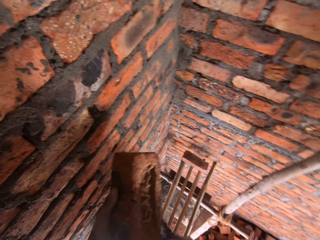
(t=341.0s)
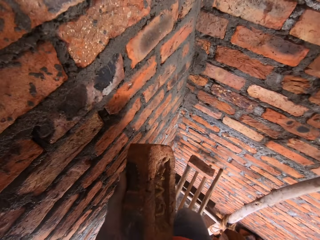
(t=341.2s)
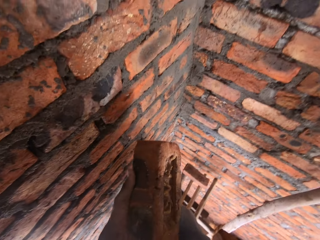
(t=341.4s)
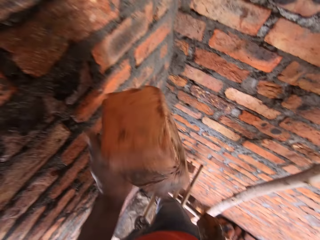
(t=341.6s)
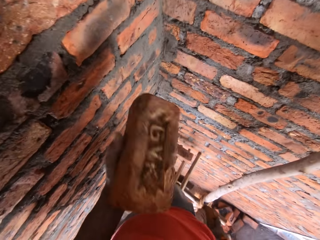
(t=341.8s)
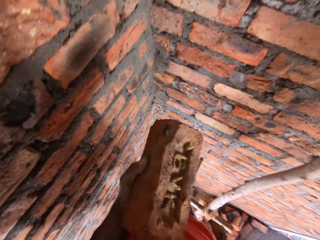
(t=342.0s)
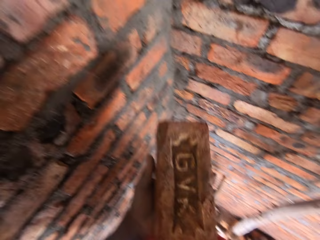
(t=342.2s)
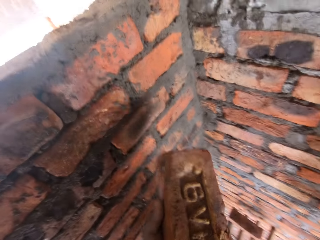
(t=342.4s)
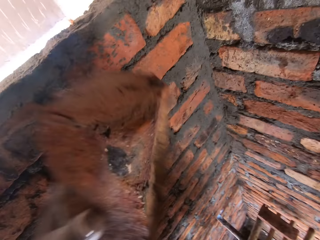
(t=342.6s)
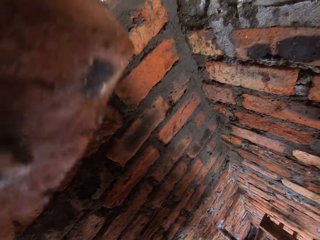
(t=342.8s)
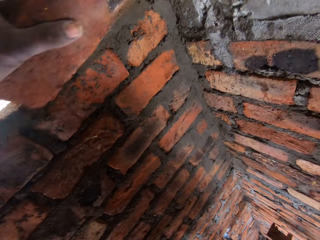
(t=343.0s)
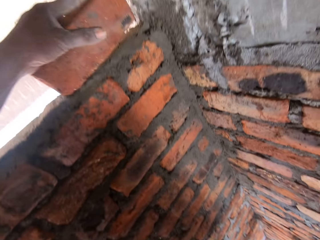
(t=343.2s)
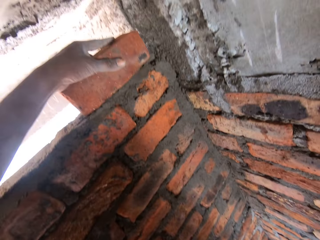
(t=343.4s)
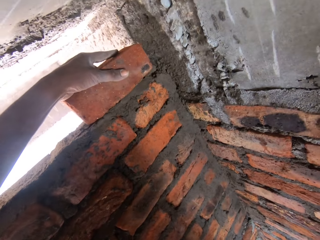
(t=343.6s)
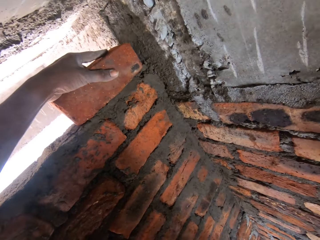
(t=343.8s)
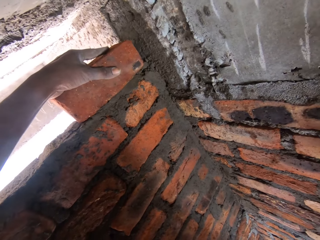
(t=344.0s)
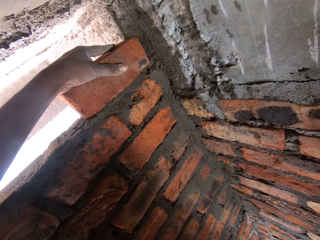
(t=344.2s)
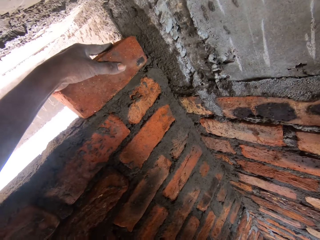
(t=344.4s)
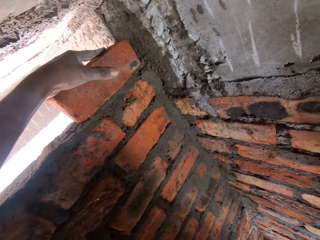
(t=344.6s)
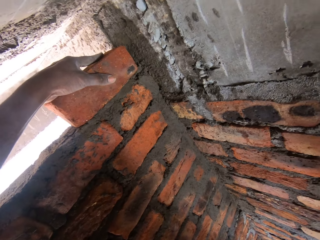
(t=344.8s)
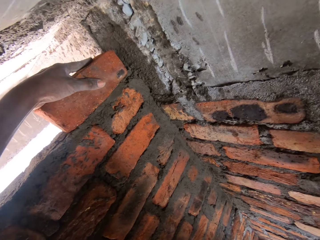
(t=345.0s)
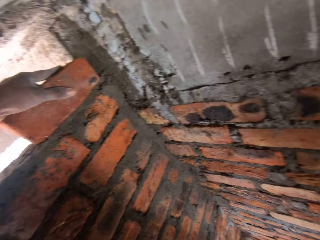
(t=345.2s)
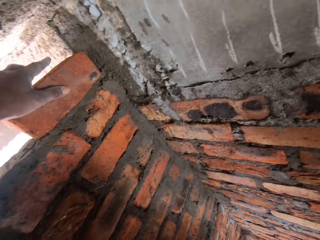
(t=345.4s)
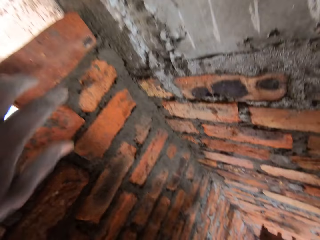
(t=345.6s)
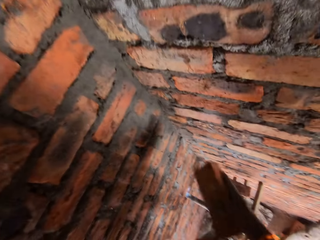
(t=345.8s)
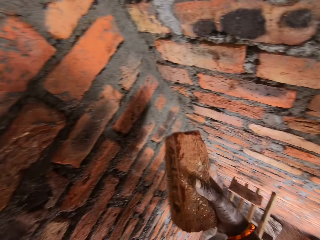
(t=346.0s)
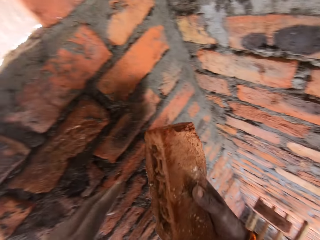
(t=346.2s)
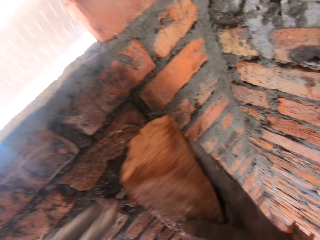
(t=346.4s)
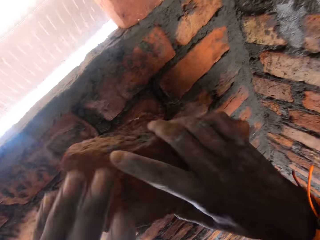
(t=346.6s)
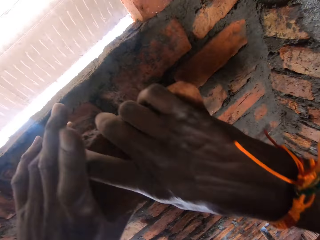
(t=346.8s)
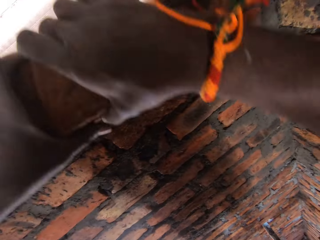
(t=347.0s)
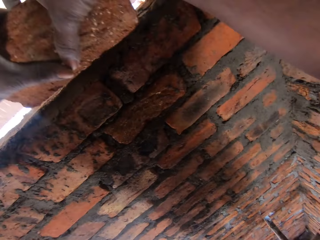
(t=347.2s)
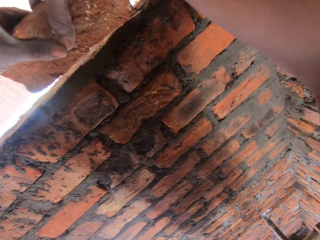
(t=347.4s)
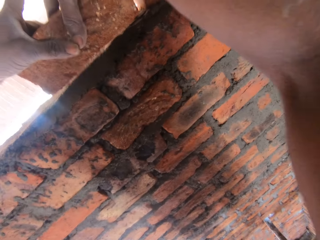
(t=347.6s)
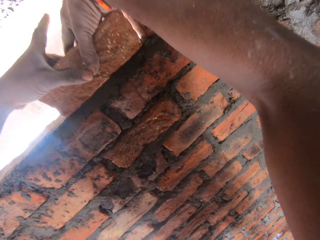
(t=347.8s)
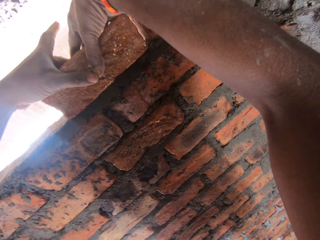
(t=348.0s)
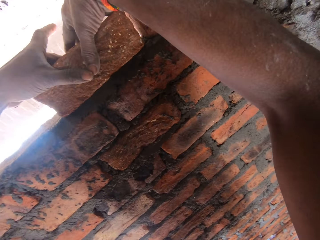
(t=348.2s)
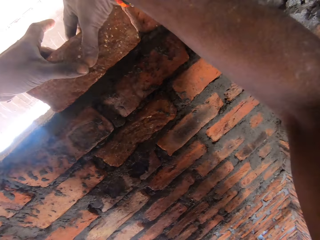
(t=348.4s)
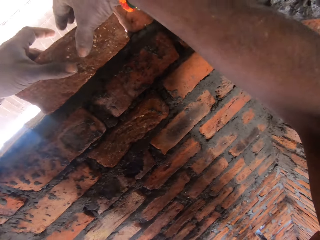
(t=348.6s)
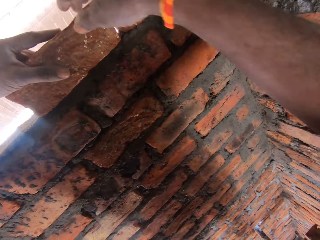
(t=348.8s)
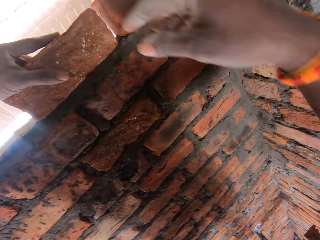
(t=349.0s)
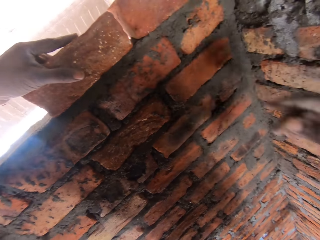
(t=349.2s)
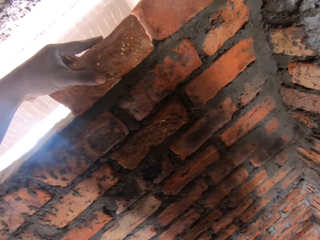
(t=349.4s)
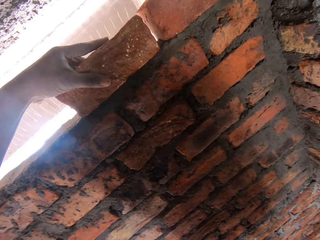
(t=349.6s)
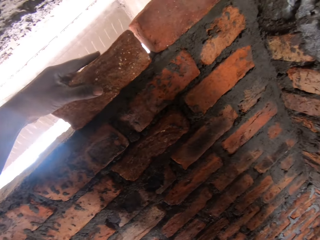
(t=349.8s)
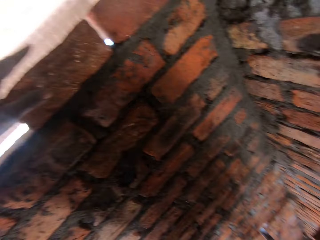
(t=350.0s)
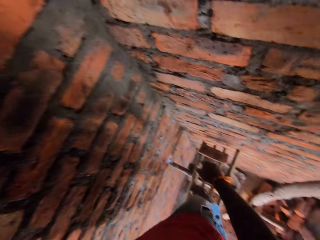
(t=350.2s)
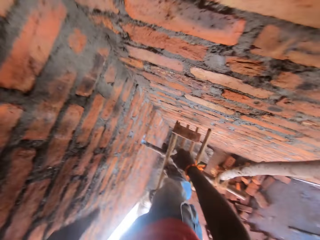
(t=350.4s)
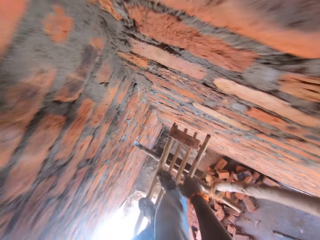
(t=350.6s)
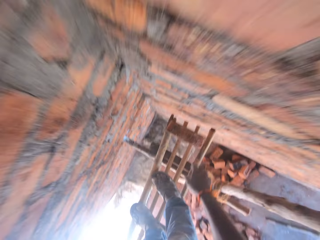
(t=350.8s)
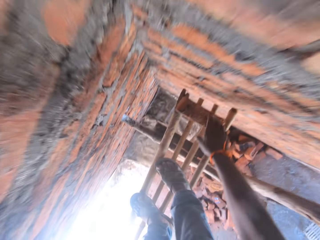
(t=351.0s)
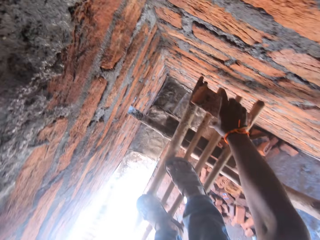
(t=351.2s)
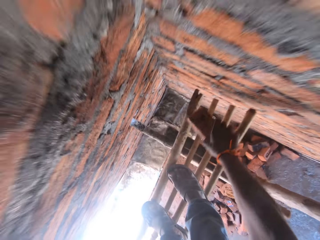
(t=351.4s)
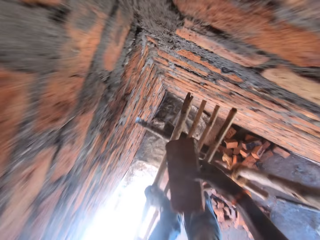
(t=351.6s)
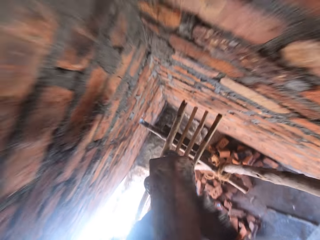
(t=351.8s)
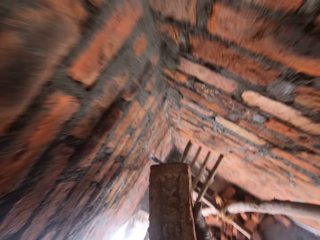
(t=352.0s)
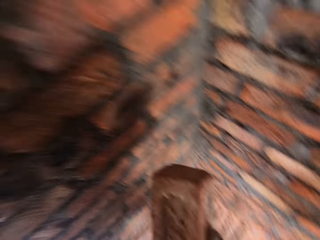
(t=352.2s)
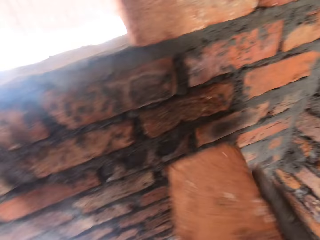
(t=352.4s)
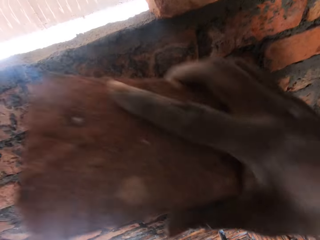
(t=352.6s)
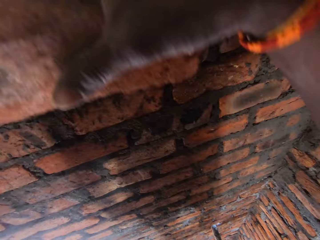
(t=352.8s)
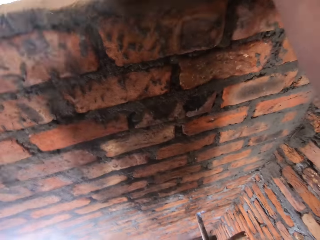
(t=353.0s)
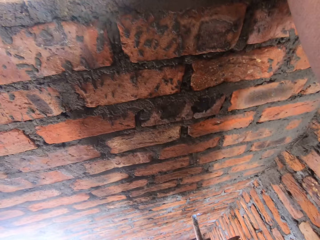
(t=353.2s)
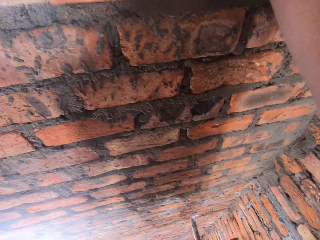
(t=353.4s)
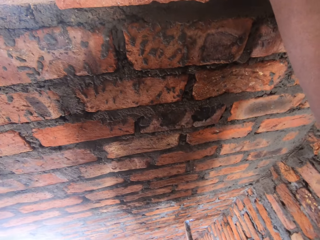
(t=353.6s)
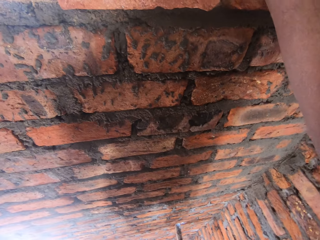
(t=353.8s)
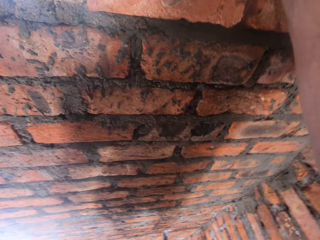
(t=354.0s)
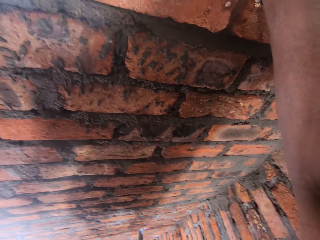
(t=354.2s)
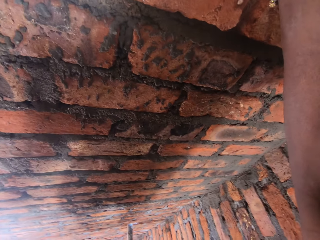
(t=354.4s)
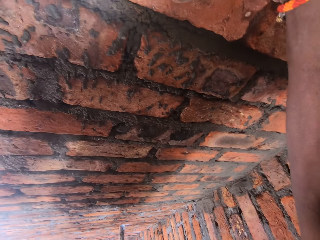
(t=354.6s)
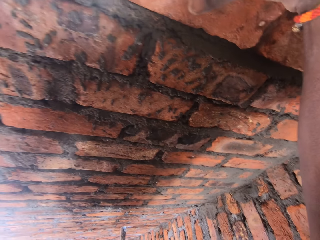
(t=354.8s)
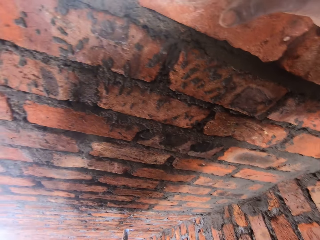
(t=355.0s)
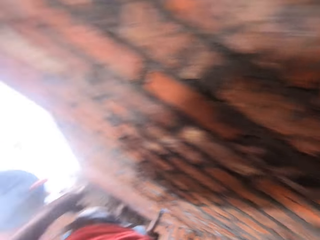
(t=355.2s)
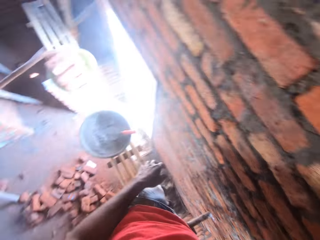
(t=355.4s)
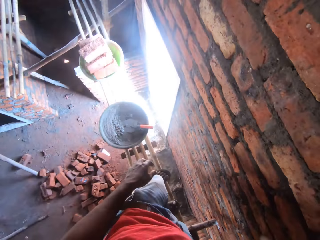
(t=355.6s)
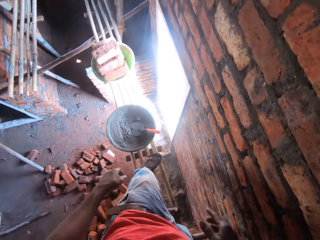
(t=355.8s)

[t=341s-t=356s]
The camera wearer walks a bit. They put the bricks on the wall. They place a brick on the wall. They pick a brick. They put the bricks on the wall.

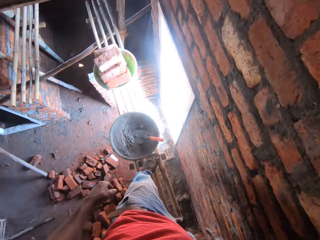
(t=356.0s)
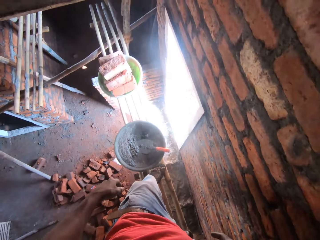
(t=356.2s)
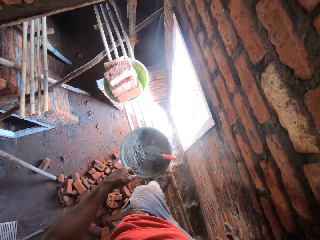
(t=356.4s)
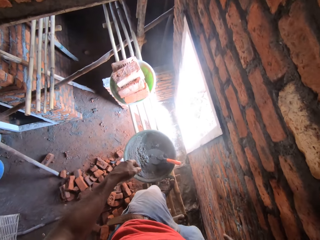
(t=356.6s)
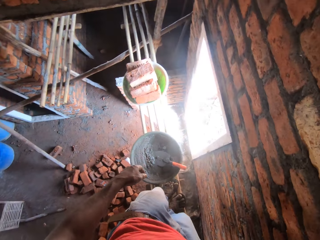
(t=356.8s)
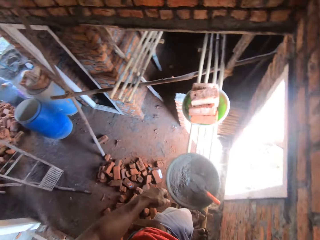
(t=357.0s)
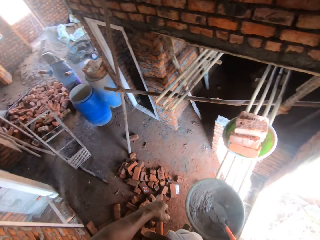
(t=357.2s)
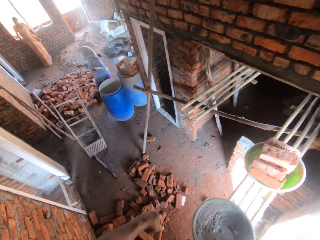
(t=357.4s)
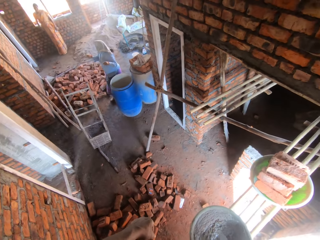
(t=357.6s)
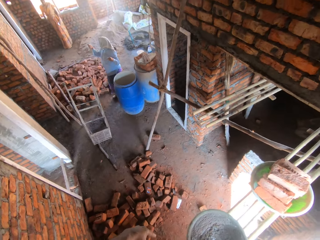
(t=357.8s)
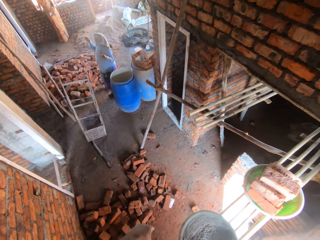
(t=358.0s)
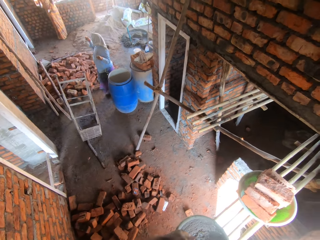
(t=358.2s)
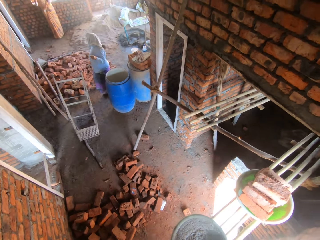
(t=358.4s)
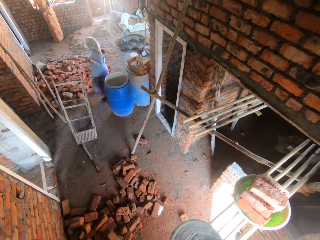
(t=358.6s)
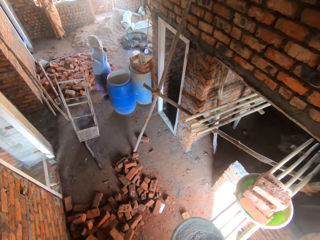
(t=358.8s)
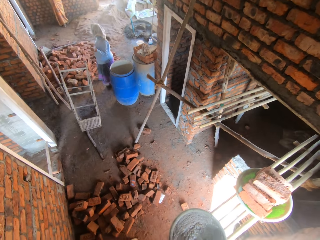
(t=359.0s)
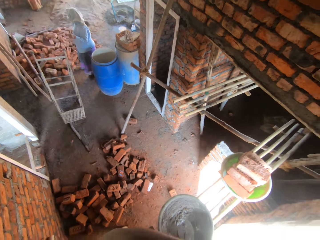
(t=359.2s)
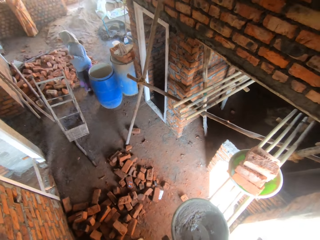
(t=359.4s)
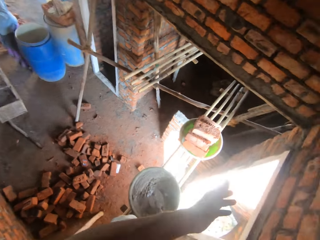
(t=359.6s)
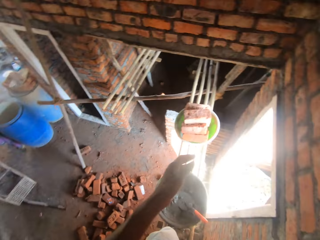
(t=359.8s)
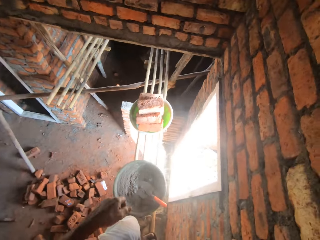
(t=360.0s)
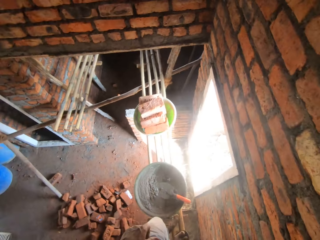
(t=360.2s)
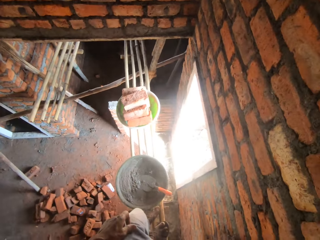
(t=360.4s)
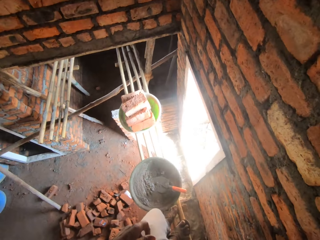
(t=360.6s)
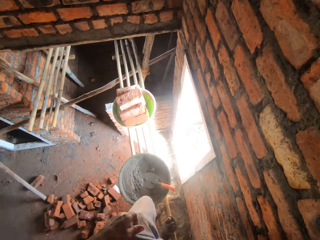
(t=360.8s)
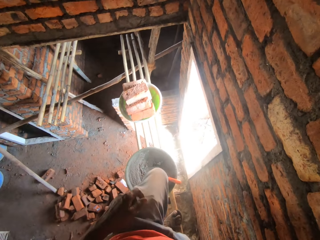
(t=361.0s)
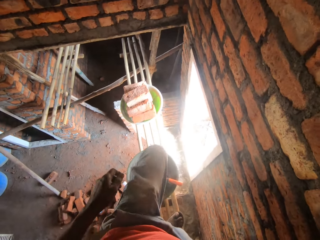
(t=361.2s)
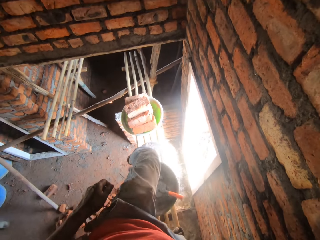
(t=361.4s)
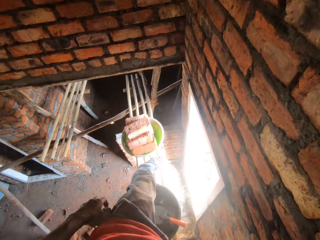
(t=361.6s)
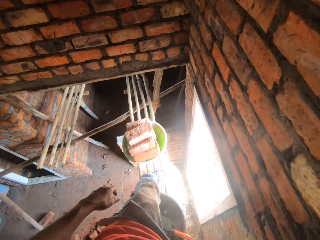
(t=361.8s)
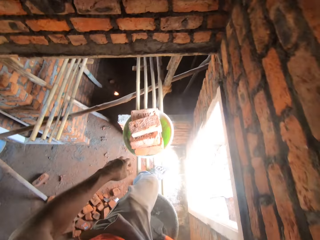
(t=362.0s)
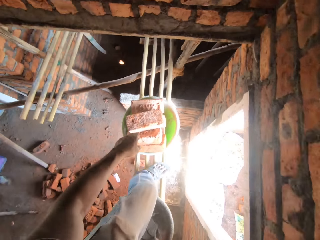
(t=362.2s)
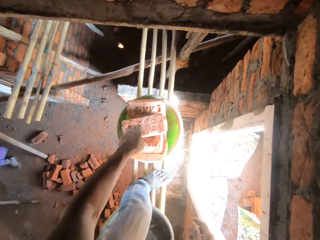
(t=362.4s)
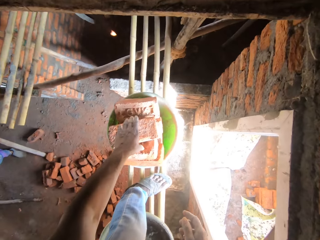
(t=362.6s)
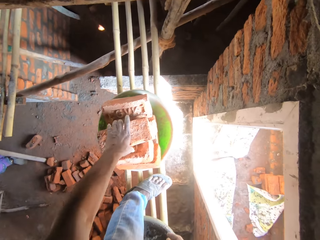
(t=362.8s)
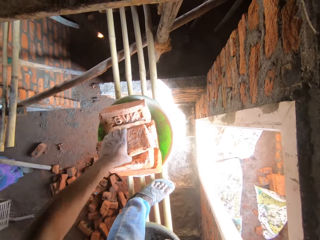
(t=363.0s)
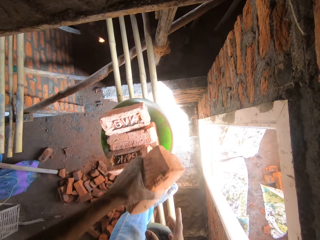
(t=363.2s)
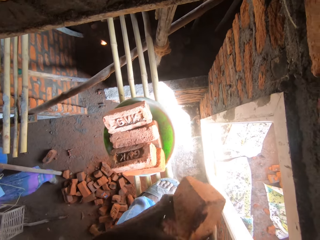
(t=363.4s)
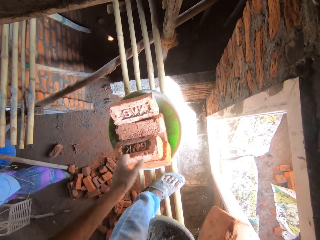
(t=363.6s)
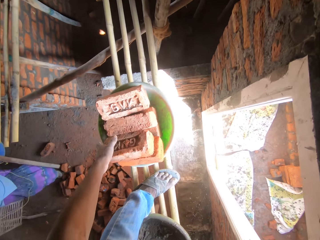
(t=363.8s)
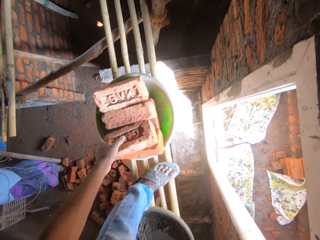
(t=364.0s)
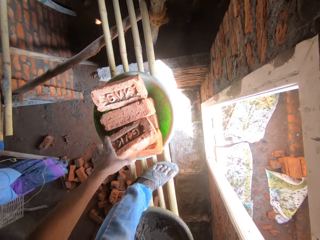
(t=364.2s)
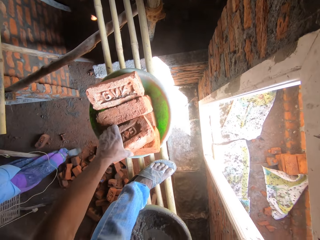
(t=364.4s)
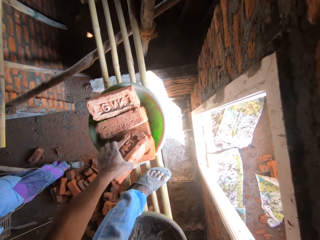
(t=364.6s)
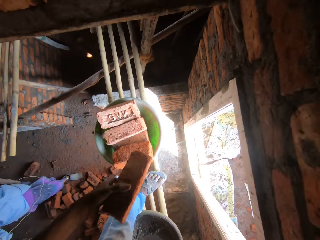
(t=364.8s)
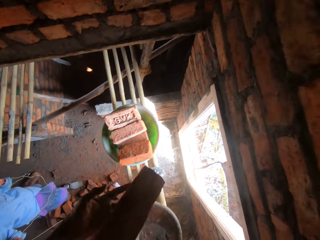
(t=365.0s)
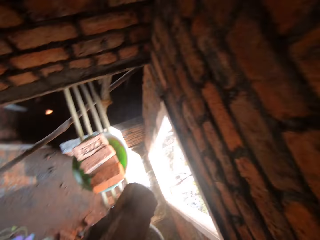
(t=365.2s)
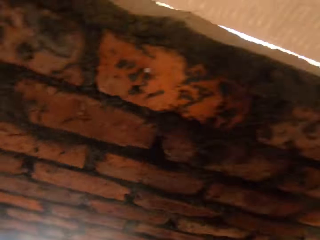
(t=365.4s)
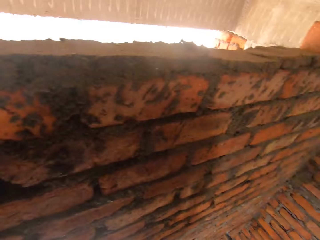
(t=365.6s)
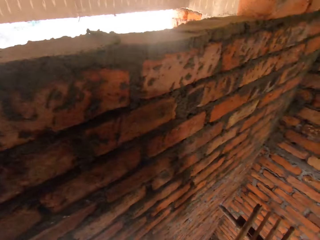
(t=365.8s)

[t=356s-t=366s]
A woman speaks to the camera wearer. The woman stands in the room. The camera wearer moves aside. They cross over the bowl with concrete. They pick some bricks. The woman walks around.
